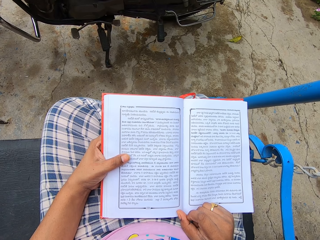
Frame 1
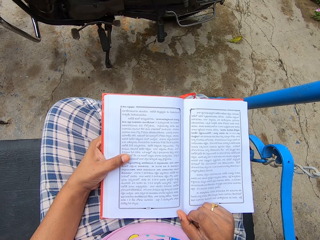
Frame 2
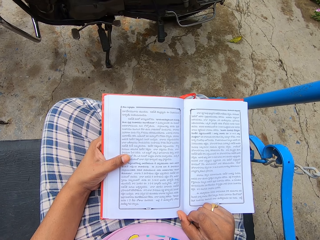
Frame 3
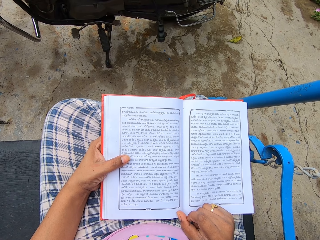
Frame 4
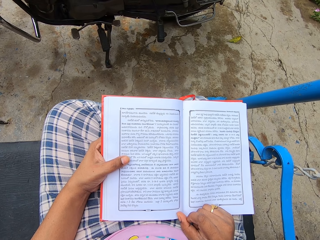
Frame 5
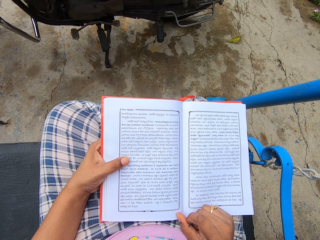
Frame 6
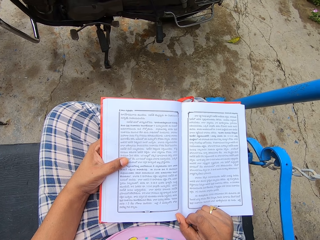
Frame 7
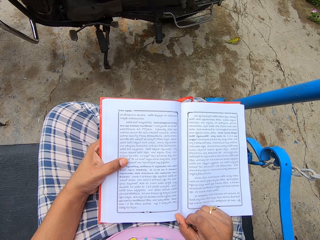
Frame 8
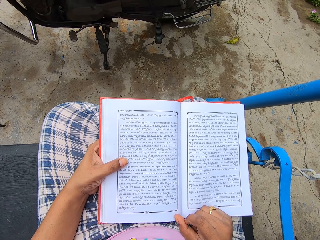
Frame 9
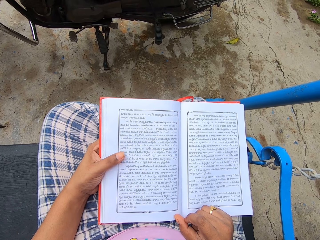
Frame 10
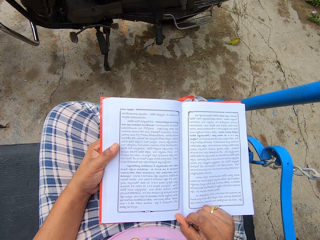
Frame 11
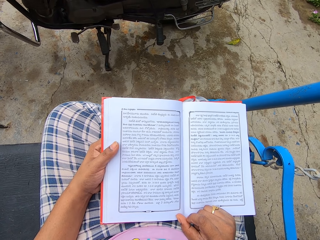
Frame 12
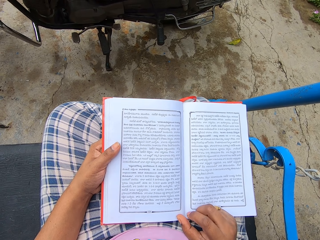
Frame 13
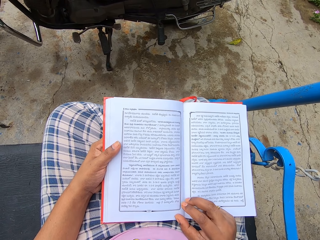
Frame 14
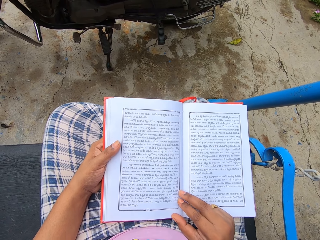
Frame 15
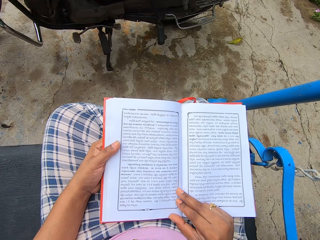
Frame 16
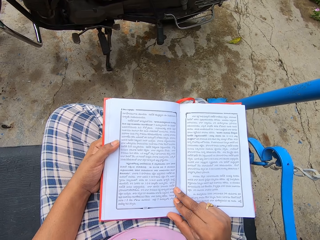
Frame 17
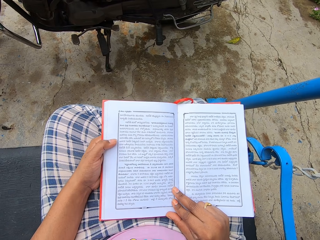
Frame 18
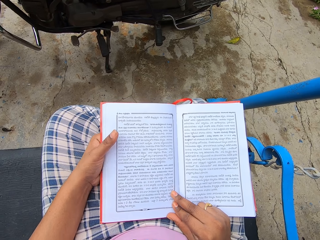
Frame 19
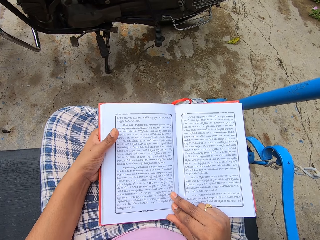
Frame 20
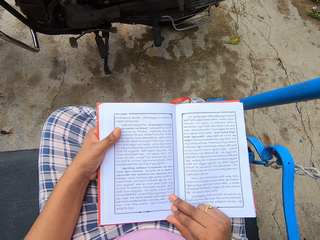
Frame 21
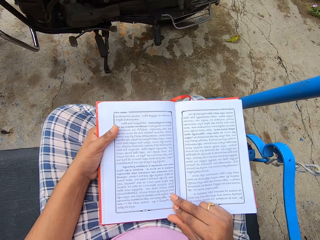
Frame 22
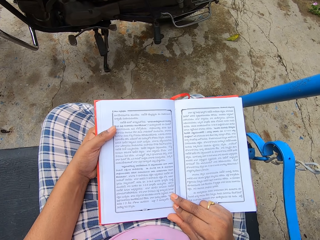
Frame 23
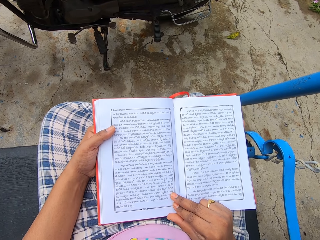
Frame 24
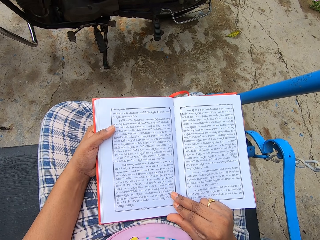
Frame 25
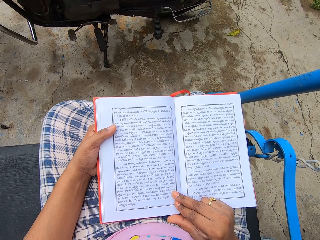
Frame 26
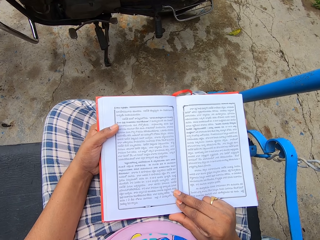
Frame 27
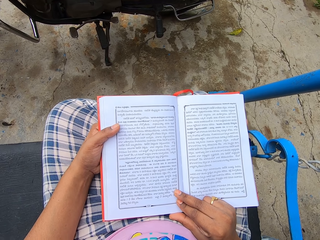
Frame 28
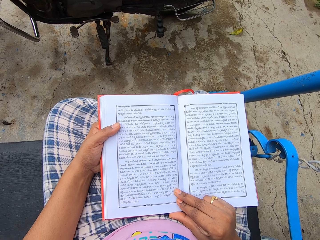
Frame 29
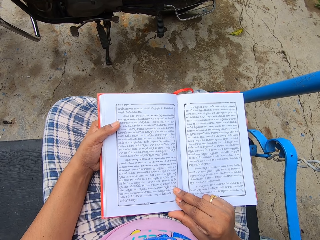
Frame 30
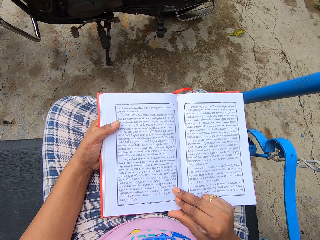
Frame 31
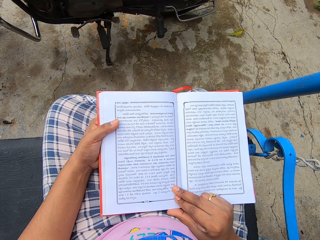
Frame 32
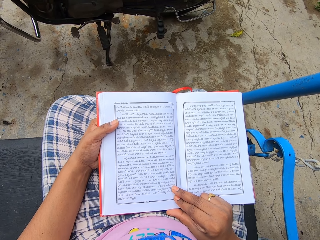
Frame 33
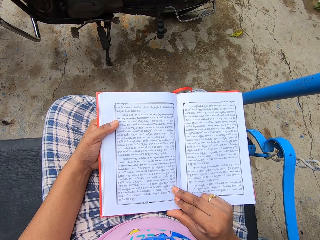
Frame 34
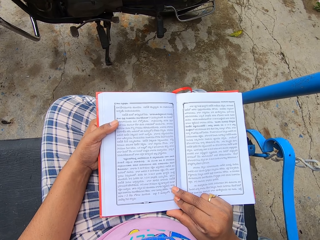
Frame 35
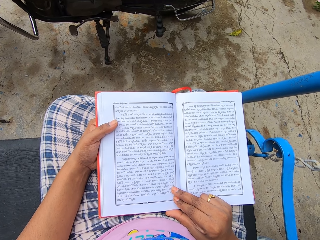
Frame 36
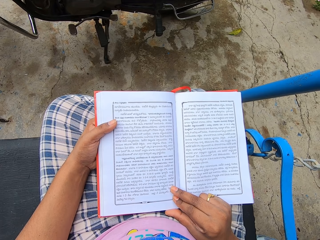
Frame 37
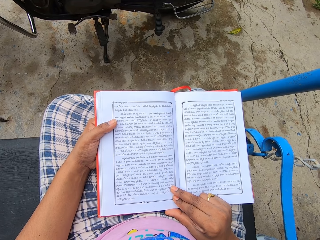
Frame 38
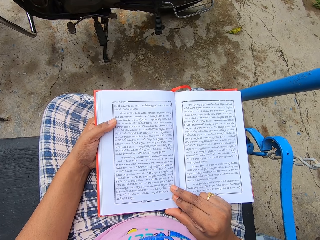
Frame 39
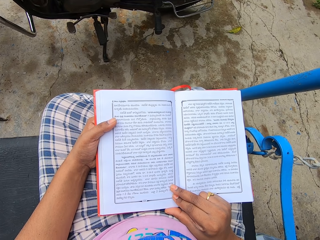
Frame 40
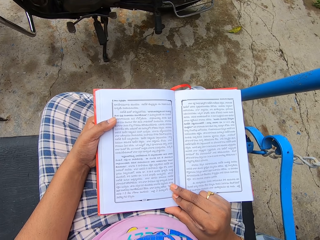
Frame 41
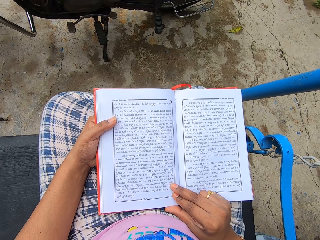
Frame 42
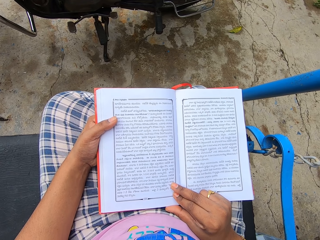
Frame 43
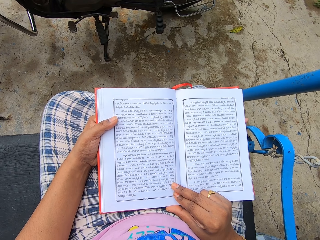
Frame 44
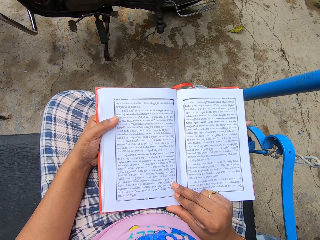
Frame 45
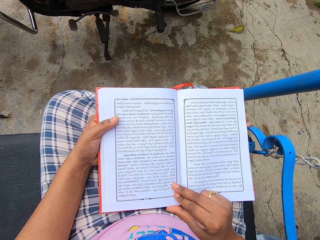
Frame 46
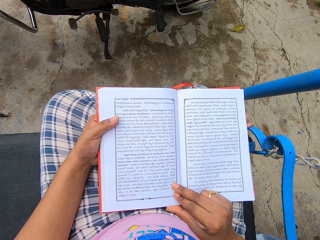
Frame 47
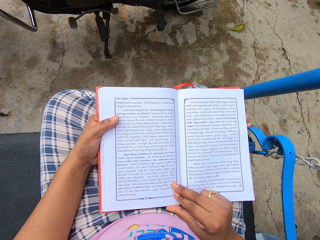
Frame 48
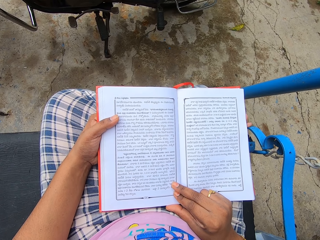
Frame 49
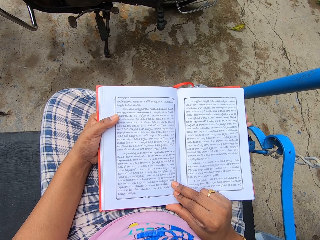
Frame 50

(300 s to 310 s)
The camera wearer moves a hand. They read a book.

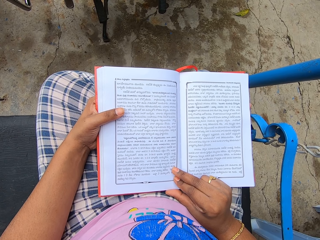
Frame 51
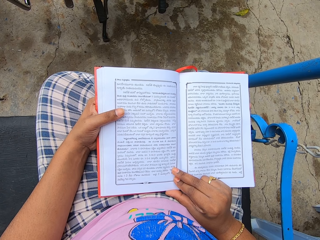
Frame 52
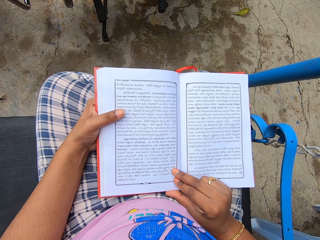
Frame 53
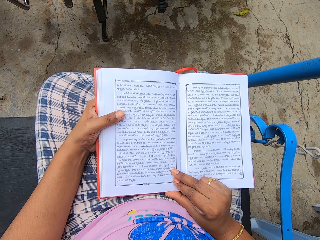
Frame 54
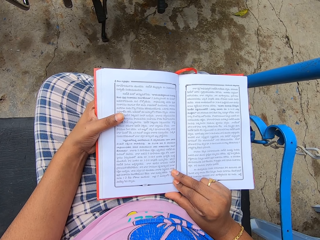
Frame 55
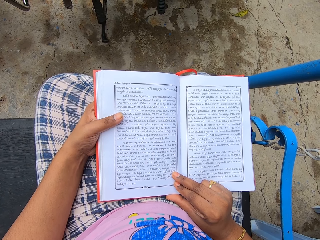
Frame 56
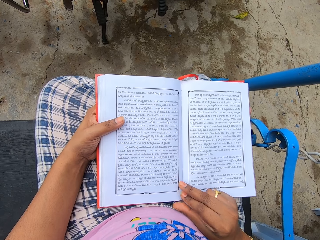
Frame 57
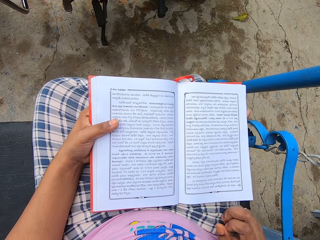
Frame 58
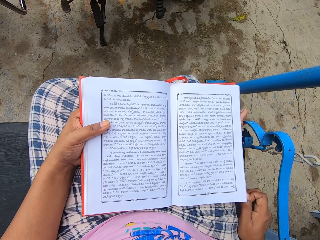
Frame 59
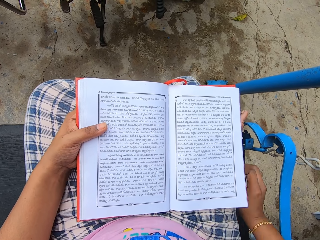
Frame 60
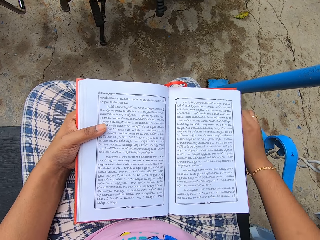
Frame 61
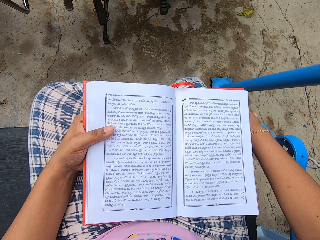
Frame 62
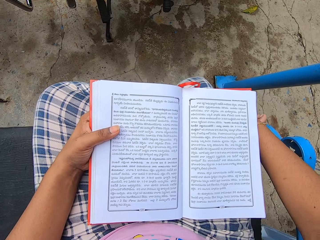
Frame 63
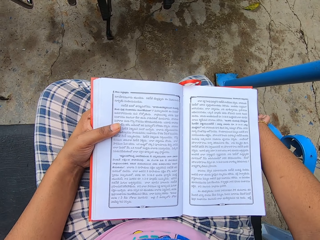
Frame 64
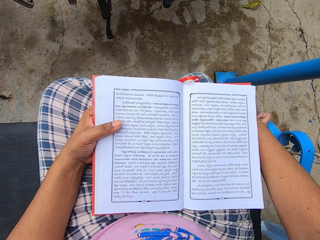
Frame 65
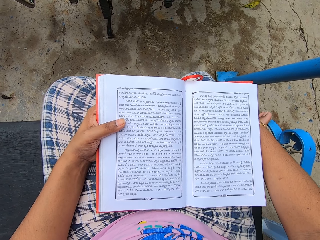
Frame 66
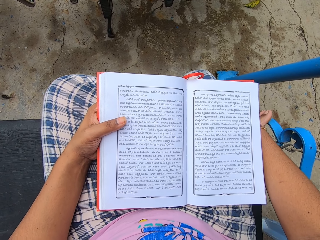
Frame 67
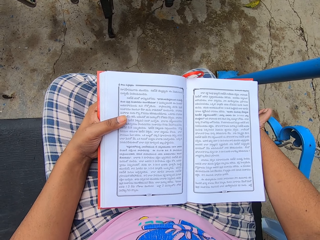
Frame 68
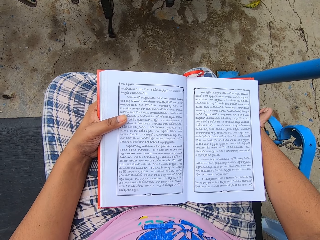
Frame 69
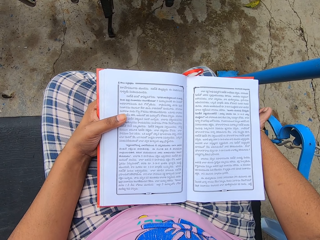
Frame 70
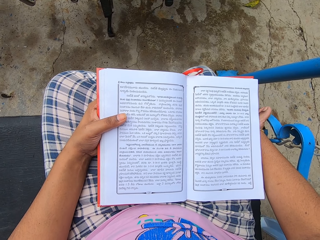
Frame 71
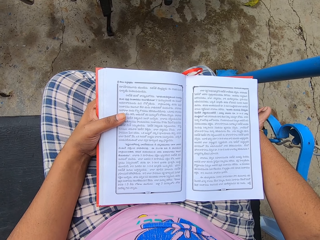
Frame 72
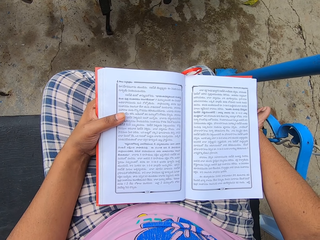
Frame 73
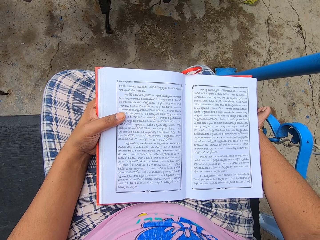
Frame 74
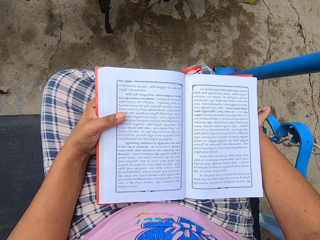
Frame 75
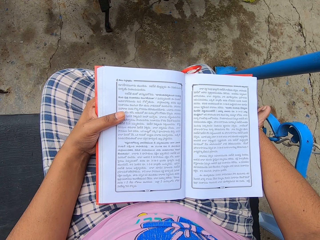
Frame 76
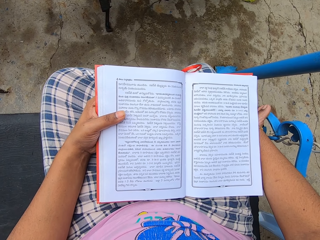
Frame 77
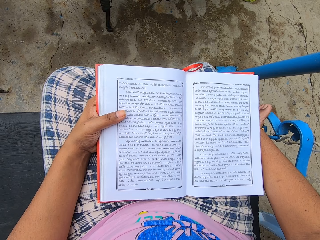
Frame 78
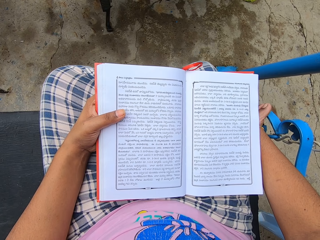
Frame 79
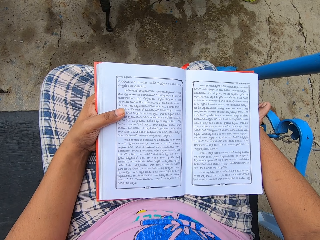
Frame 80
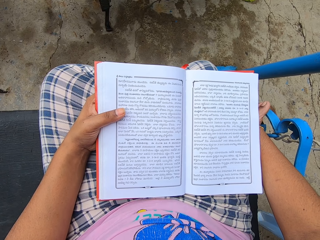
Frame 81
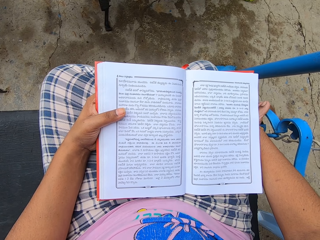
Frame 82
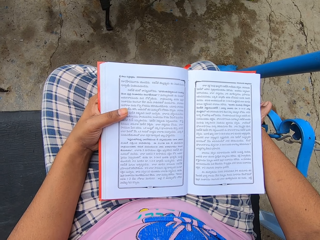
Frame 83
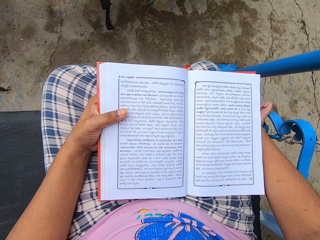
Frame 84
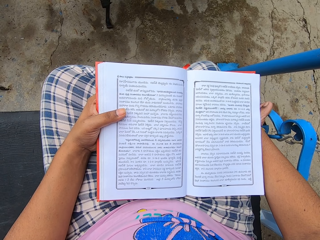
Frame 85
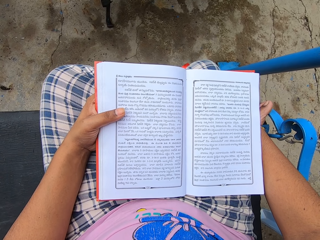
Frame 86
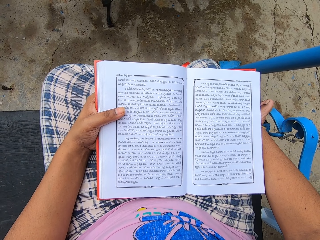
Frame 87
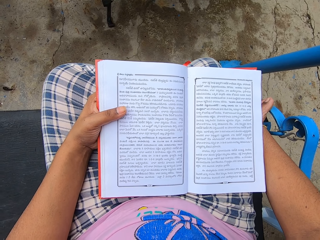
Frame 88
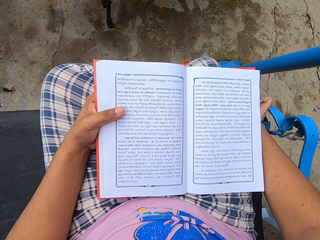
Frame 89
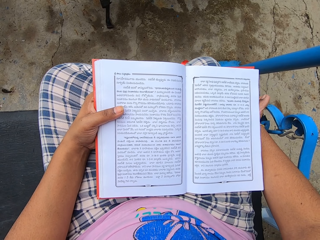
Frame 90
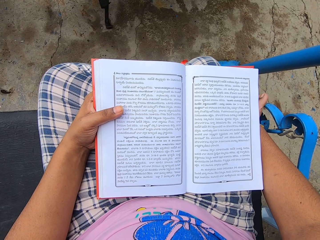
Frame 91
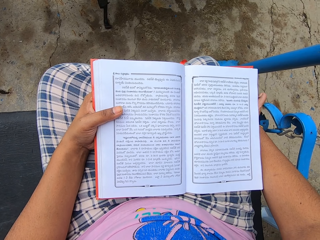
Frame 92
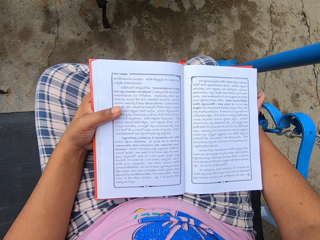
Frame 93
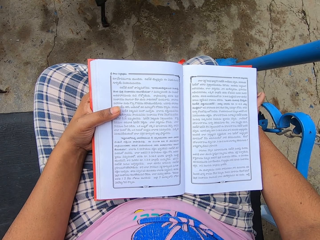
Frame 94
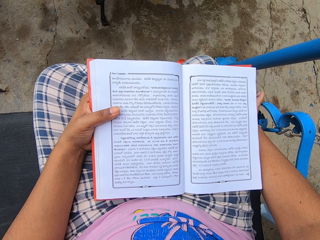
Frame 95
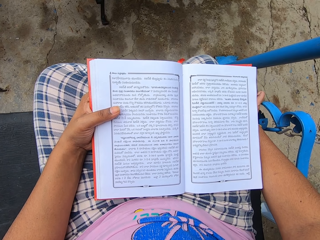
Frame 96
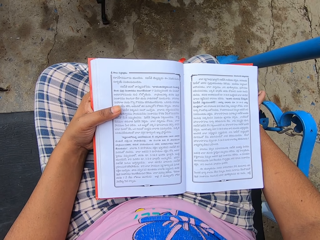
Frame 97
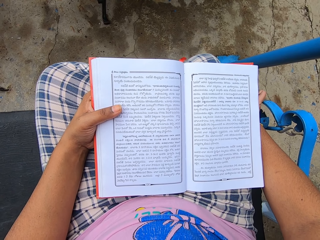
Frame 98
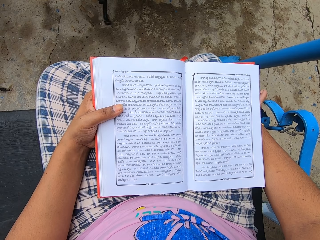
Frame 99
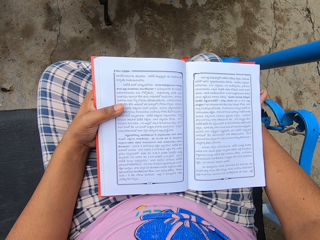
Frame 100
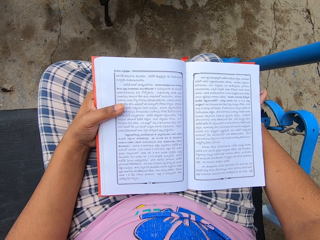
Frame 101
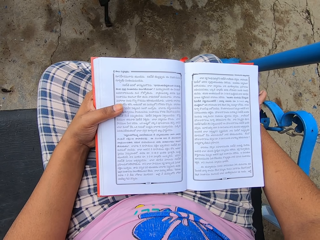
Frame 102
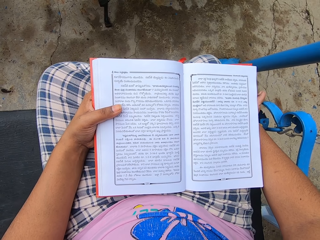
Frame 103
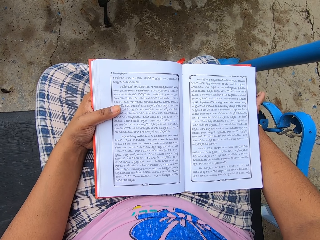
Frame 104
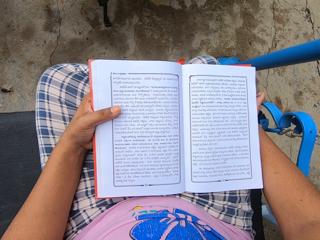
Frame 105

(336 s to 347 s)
The camera wearer moves a hand. She holds her legs. She reads a Koran book.
